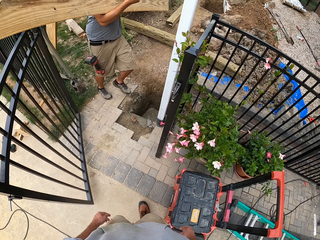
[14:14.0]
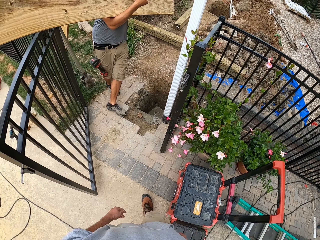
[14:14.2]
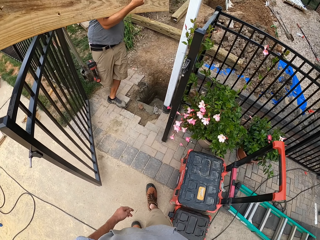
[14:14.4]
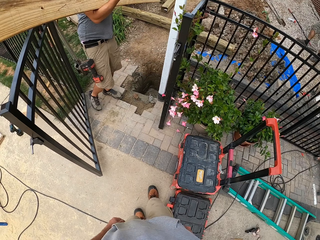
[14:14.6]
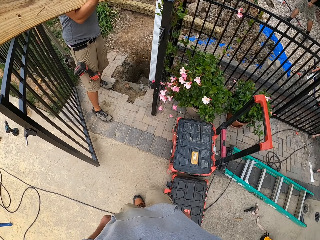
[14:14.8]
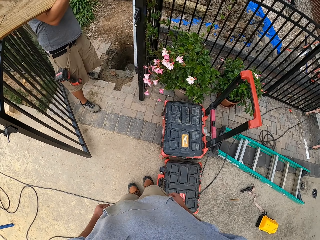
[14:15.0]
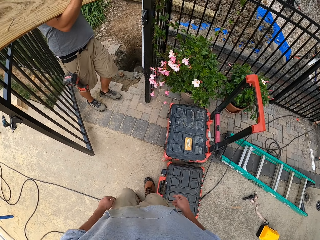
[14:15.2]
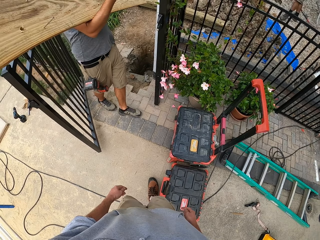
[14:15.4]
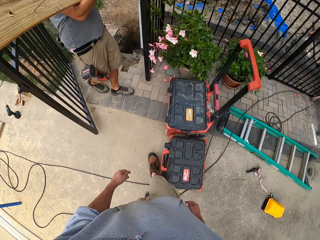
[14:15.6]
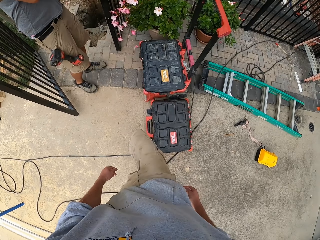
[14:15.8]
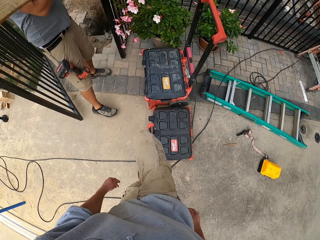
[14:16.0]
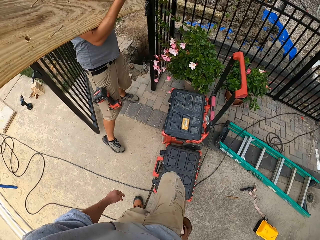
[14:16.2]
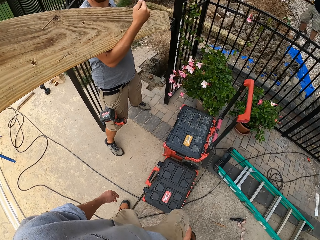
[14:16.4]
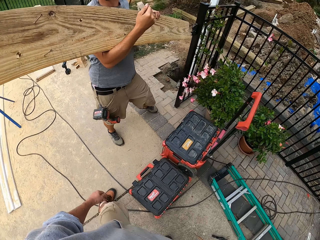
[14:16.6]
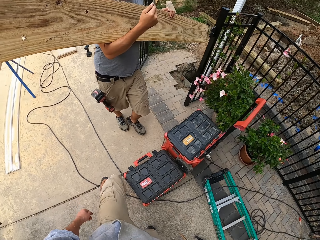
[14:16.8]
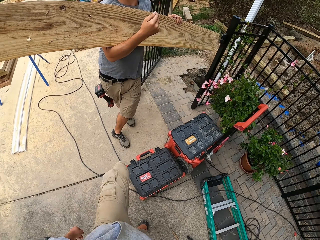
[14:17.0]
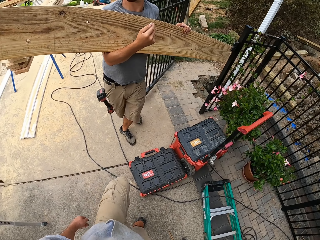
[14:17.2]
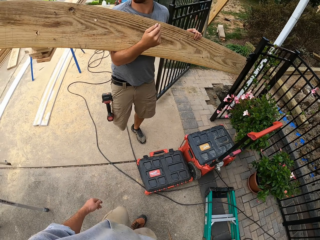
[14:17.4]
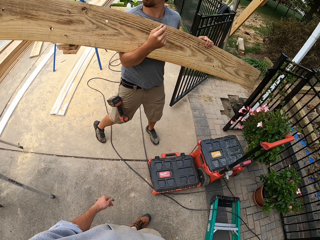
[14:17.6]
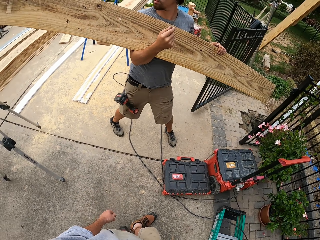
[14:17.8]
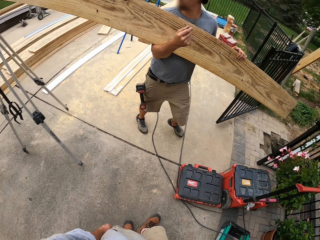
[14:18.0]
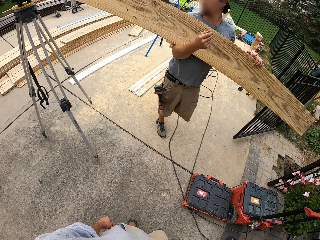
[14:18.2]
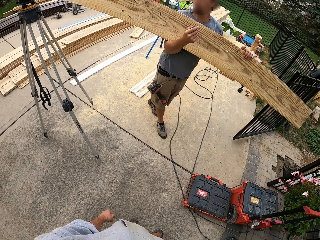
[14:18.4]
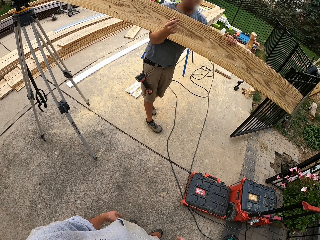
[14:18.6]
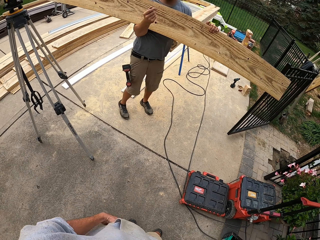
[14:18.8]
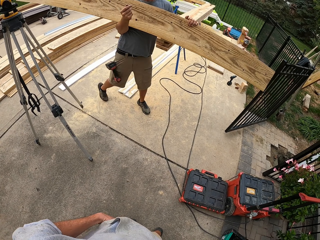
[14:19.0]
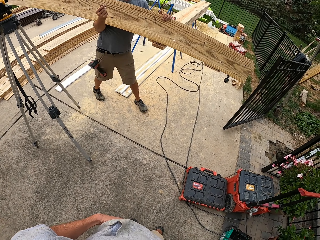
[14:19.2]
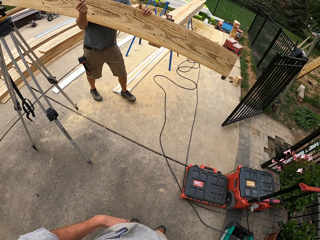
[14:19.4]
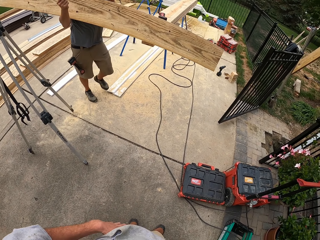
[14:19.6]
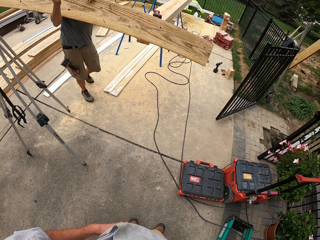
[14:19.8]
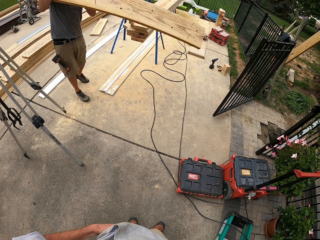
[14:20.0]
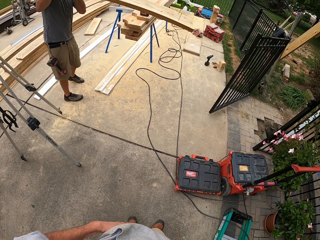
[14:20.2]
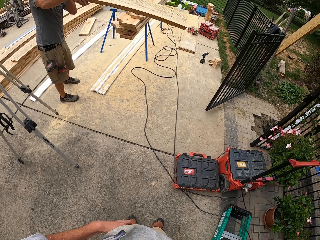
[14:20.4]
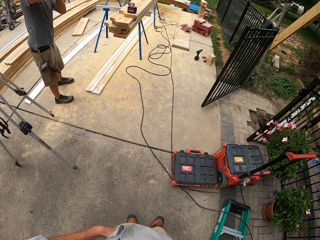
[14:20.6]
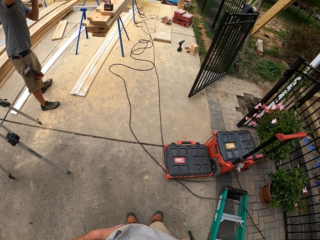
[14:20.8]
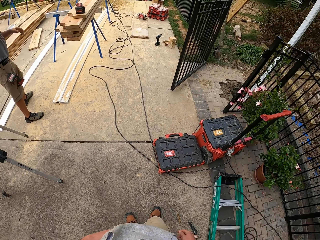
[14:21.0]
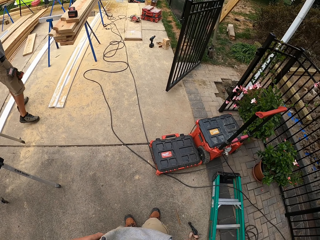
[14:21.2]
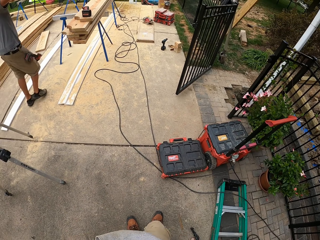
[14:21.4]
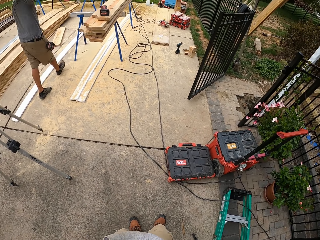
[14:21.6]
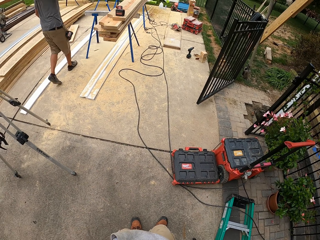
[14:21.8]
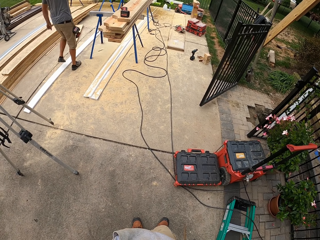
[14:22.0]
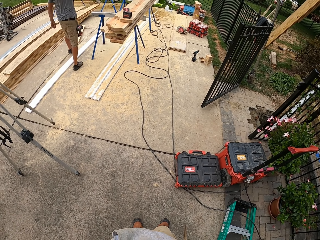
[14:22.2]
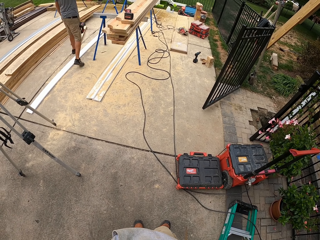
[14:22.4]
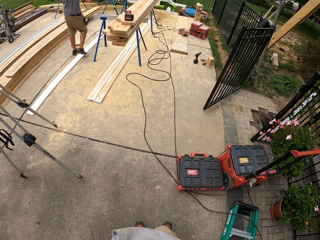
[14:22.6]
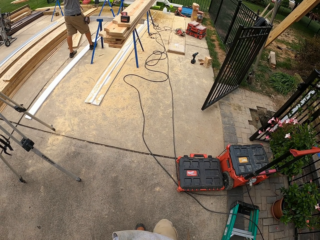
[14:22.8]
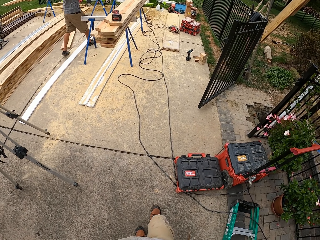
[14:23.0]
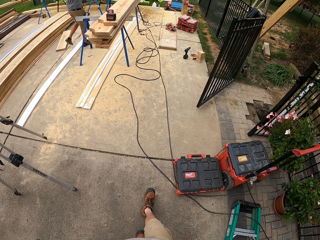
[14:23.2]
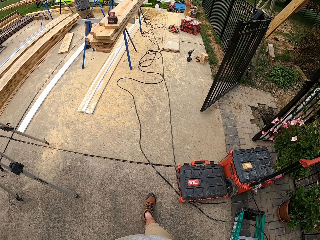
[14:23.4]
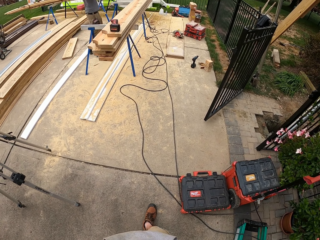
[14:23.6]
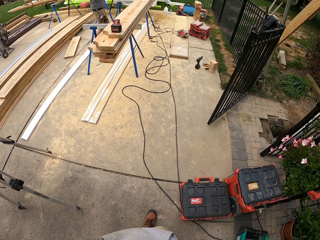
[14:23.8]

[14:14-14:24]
A man moves with the piece of wood.

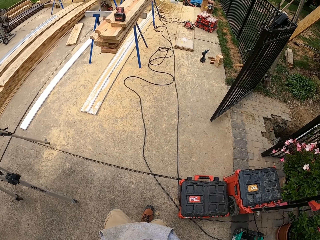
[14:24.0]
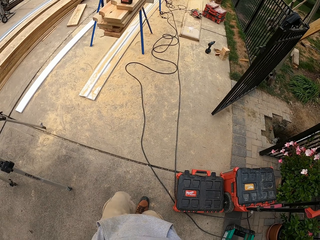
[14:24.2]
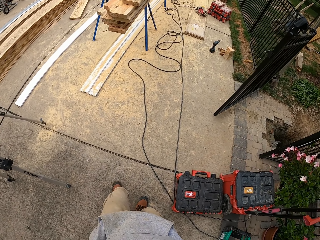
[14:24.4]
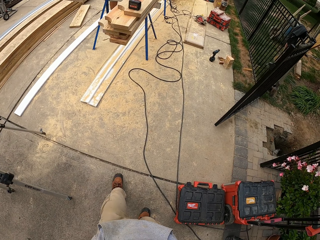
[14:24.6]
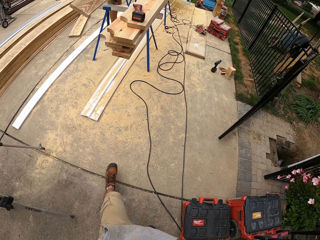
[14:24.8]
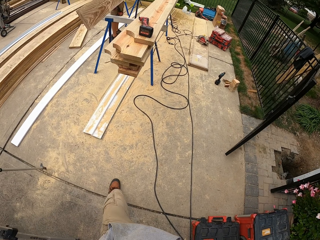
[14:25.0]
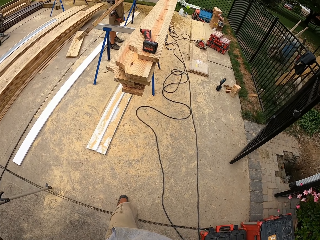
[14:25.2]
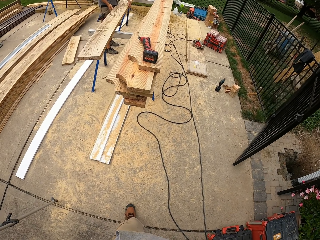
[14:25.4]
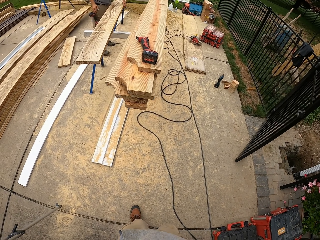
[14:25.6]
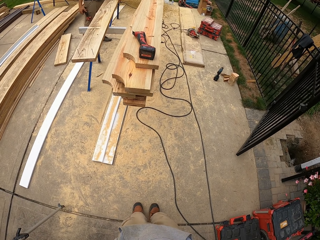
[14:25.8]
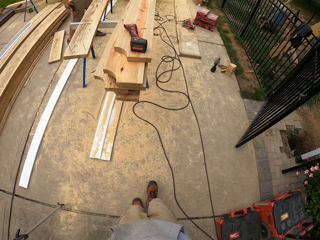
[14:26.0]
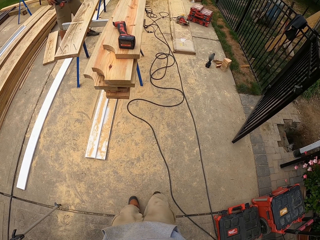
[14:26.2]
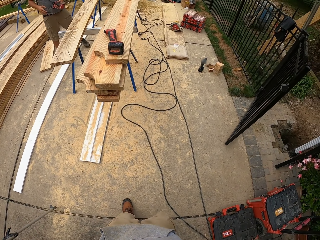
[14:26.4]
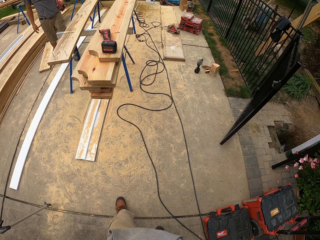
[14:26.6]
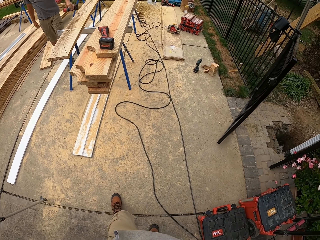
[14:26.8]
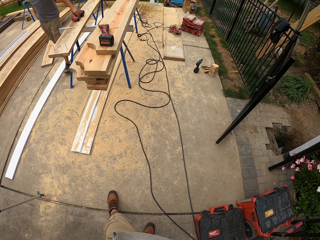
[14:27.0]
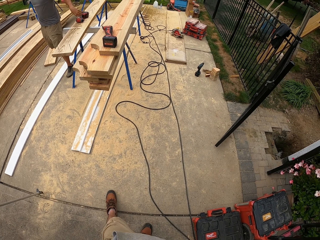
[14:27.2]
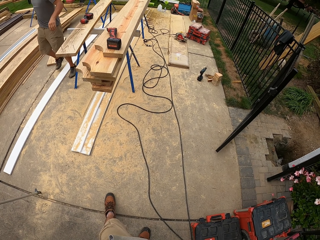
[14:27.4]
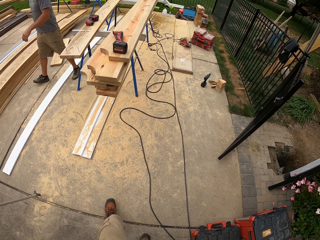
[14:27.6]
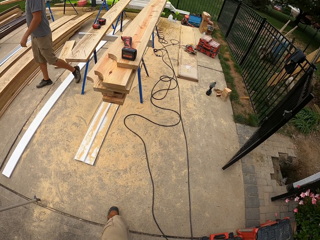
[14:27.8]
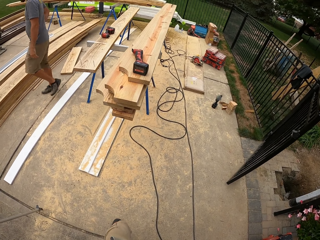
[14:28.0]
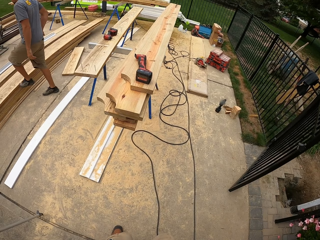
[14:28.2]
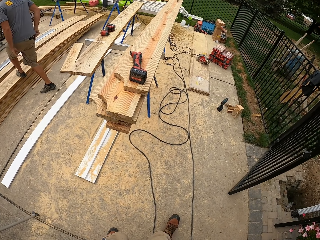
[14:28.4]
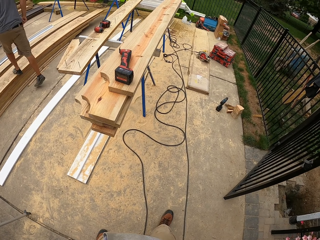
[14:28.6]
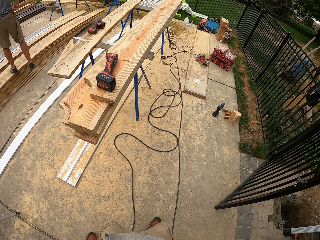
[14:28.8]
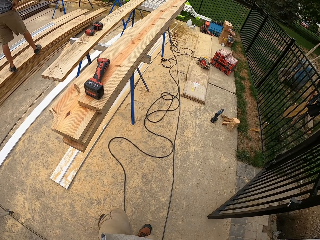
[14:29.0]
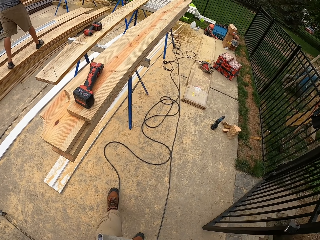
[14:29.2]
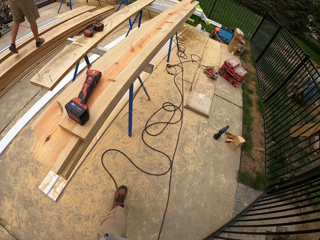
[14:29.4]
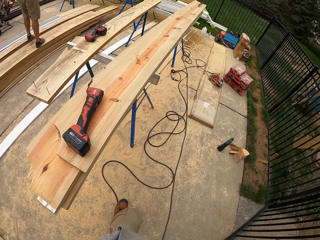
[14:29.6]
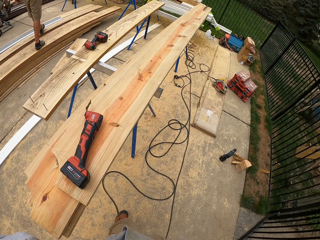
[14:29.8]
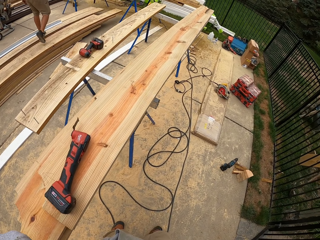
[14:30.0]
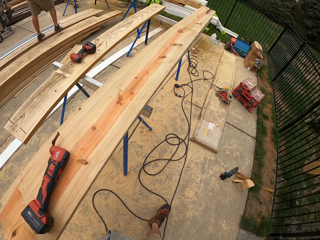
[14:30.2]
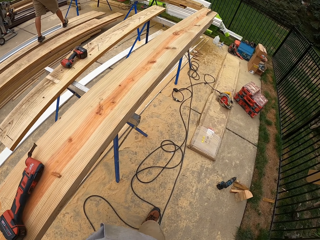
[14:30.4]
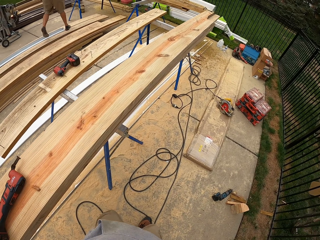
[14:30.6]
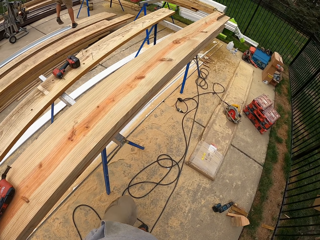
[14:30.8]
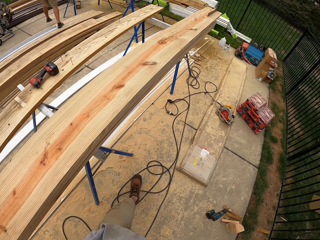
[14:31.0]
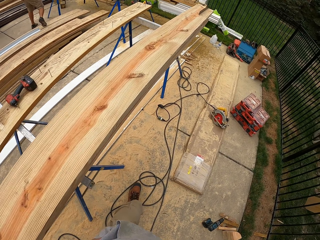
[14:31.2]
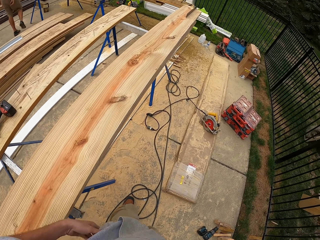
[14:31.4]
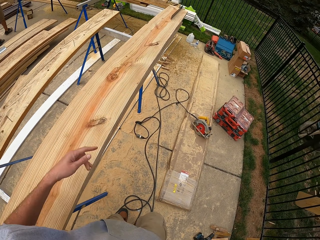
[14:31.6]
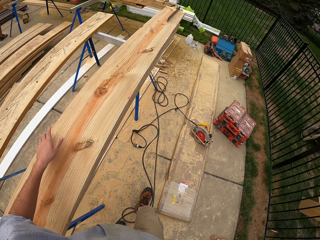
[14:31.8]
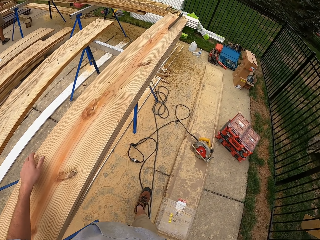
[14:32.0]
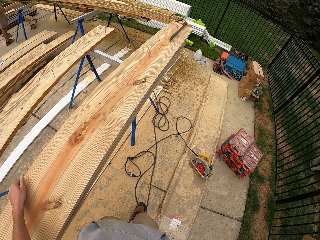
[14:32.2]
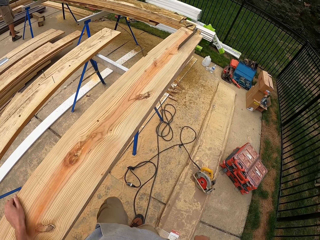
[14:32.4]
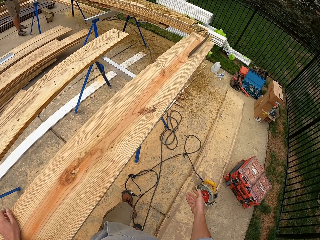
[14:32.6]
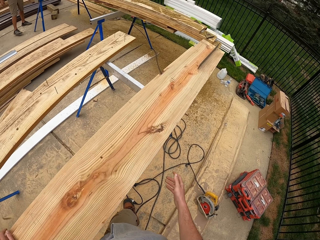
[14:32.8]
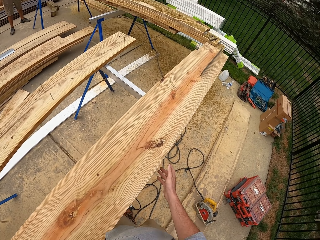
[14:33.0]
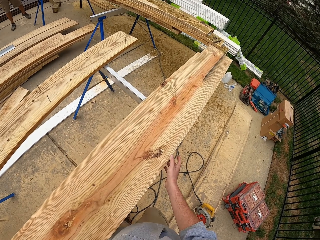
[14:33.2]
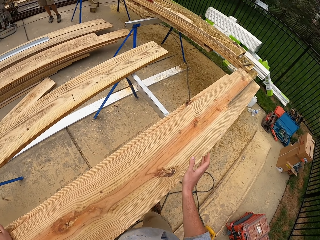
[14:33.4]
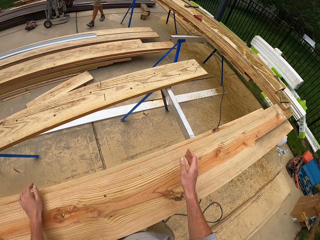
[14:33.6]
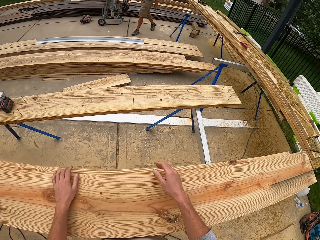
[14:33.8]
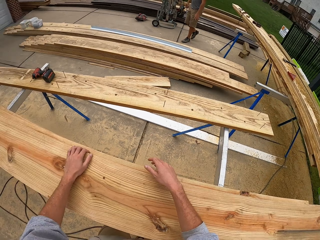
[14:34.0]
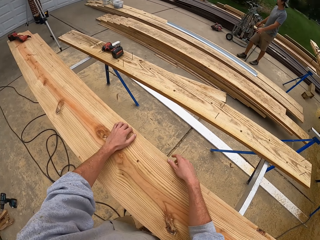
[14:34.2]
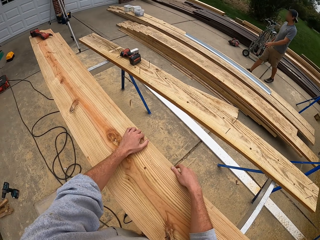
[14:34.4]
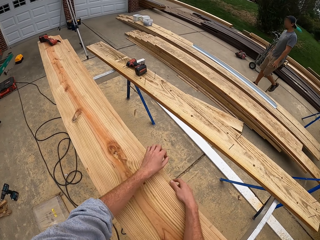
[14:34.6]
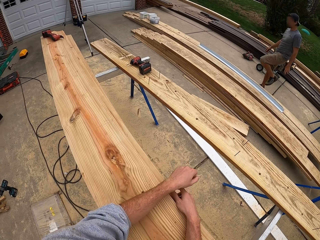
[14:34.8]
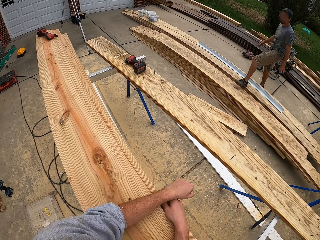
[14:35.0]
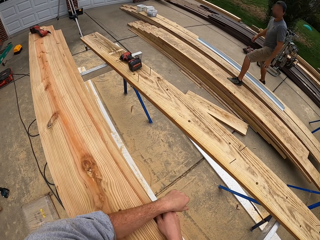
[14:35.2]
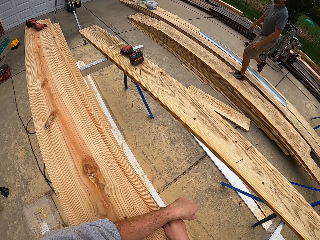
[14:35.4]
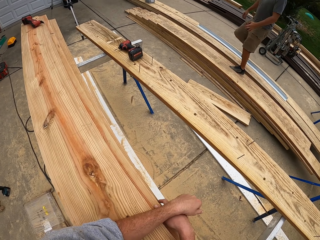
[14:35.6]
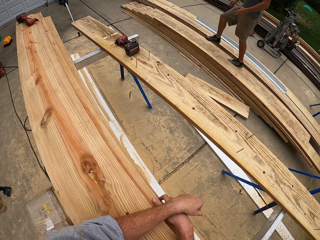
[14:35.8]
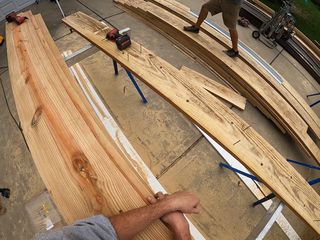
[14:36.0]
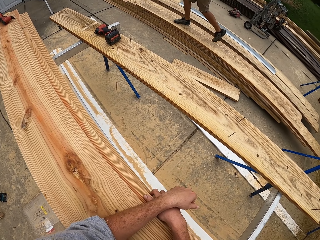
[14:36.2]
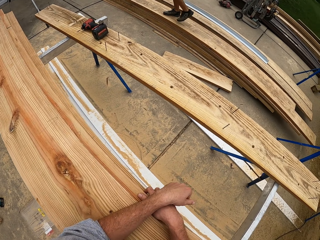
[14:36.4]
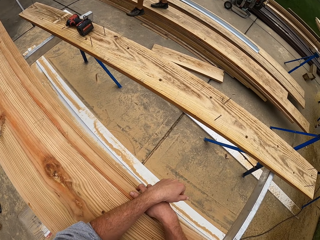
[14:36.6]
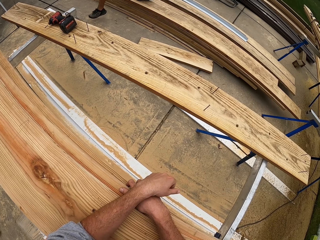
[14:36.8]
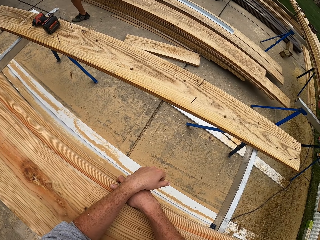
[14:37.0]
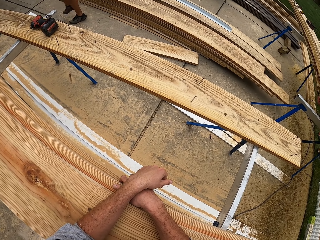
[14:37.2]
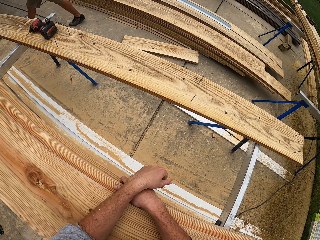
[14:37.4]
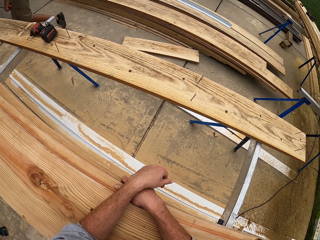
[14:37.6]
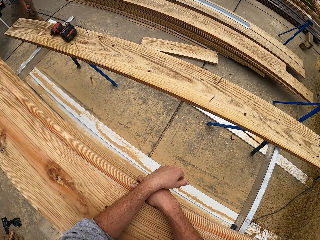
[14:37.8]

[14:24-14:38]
A person puts the wood on the ladder. The person puts the screw tightening machine on the wood. The camera wearer holds the wood. They touch the wood on a counter. They lean on the woods.
